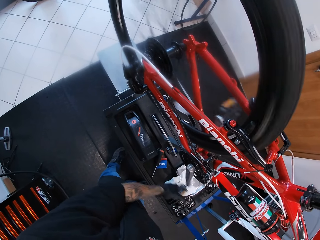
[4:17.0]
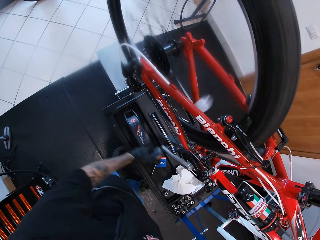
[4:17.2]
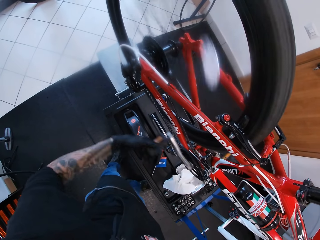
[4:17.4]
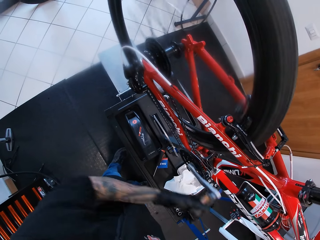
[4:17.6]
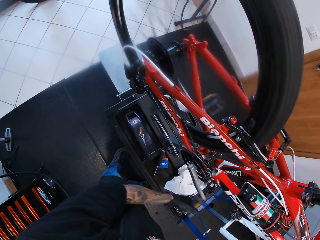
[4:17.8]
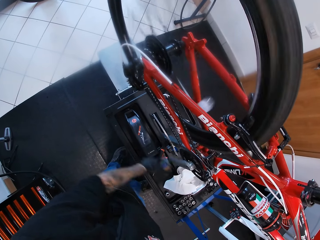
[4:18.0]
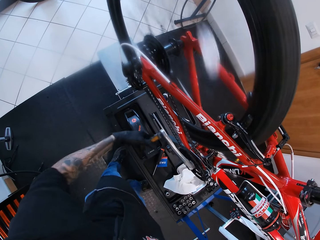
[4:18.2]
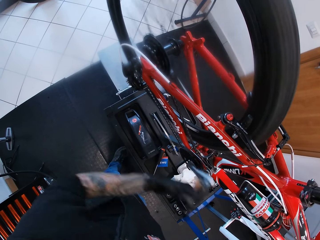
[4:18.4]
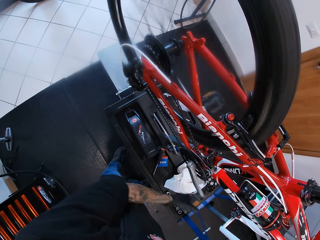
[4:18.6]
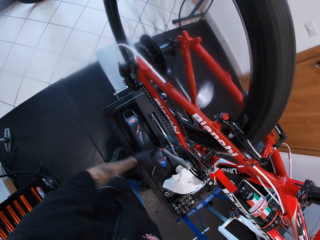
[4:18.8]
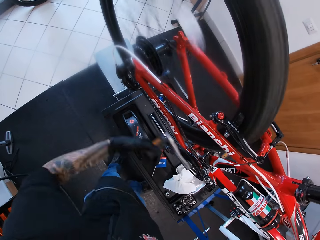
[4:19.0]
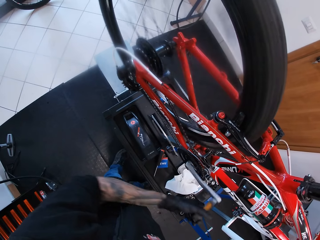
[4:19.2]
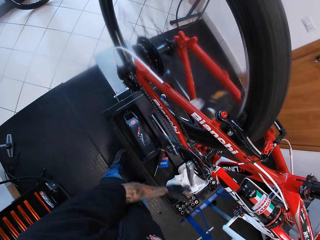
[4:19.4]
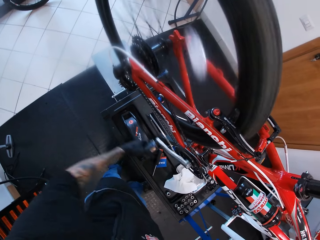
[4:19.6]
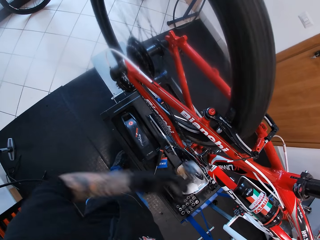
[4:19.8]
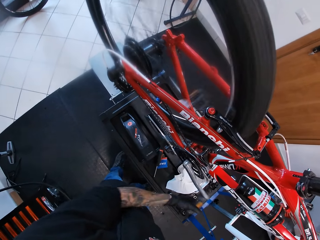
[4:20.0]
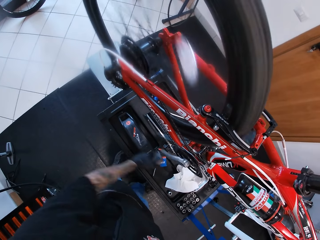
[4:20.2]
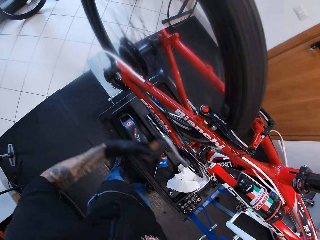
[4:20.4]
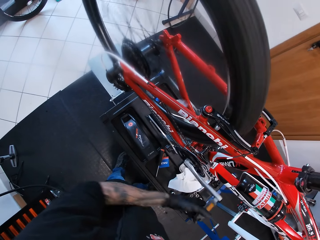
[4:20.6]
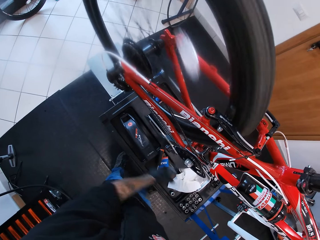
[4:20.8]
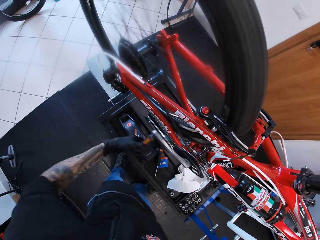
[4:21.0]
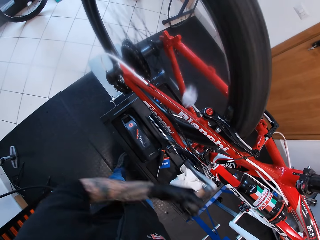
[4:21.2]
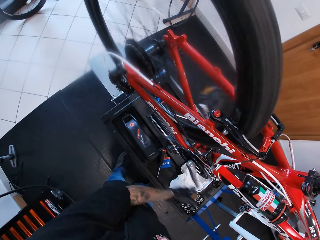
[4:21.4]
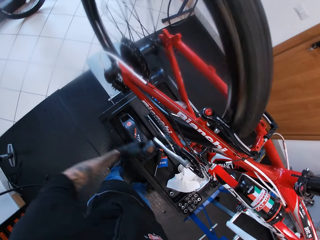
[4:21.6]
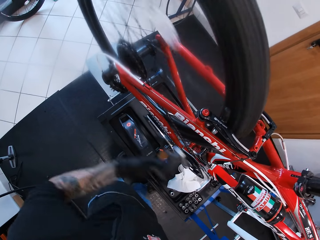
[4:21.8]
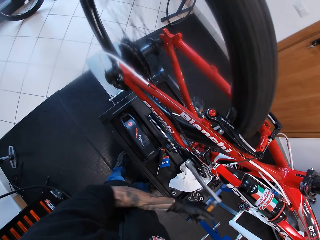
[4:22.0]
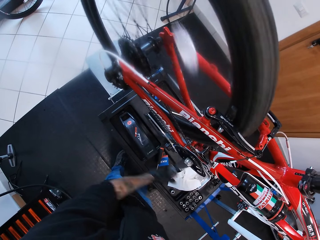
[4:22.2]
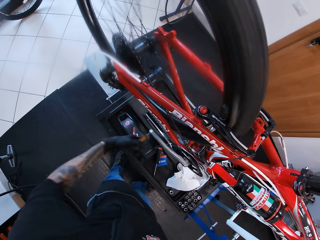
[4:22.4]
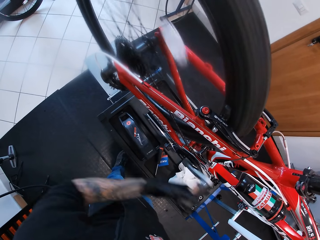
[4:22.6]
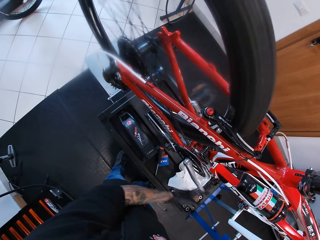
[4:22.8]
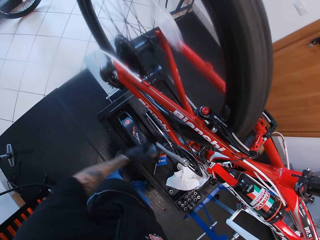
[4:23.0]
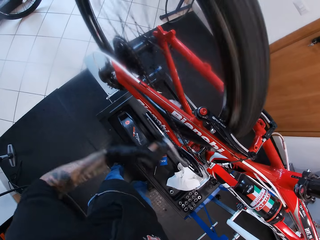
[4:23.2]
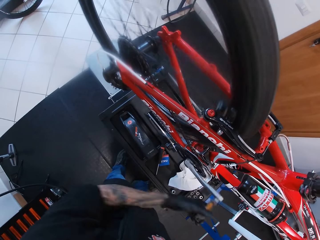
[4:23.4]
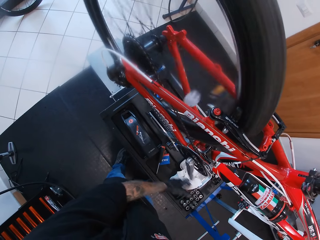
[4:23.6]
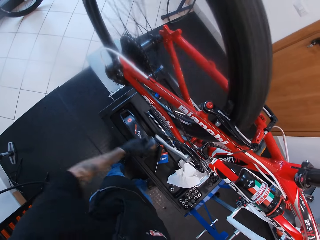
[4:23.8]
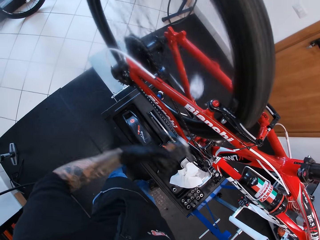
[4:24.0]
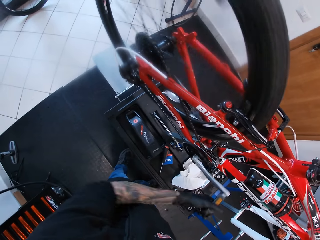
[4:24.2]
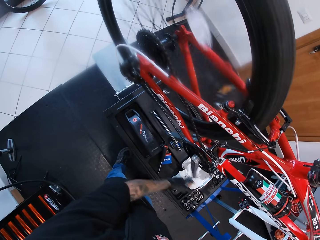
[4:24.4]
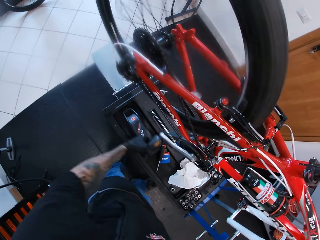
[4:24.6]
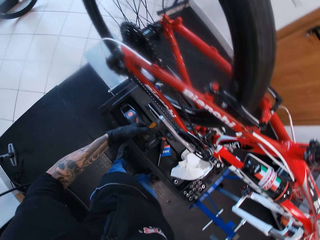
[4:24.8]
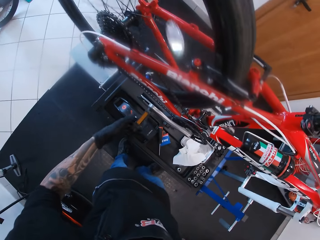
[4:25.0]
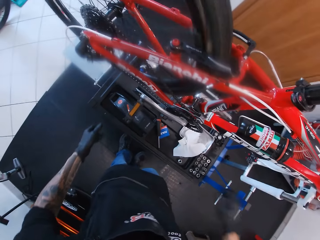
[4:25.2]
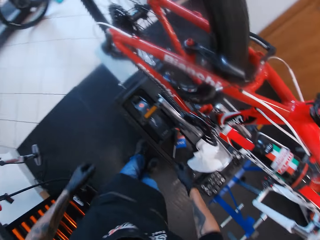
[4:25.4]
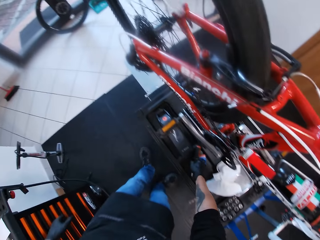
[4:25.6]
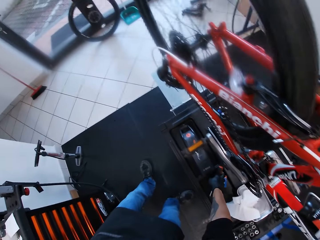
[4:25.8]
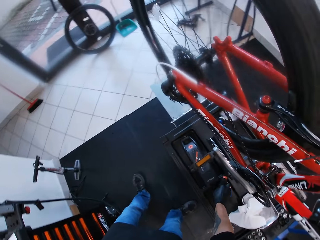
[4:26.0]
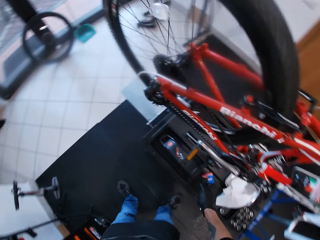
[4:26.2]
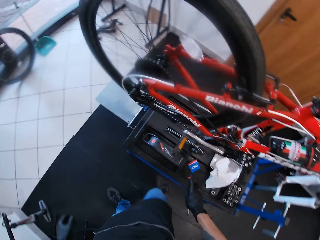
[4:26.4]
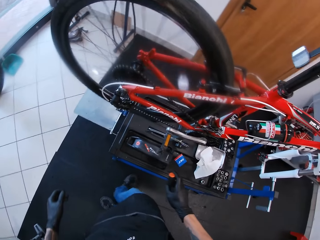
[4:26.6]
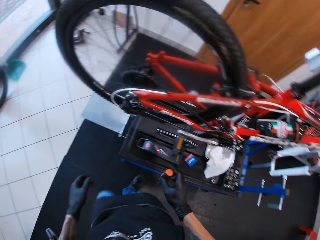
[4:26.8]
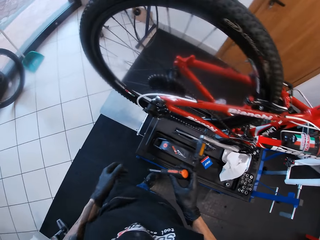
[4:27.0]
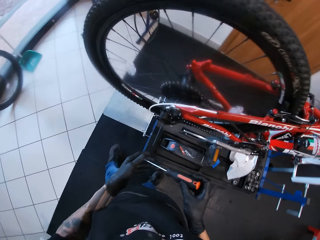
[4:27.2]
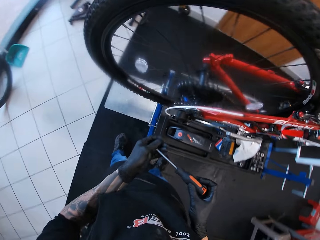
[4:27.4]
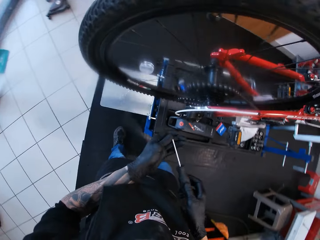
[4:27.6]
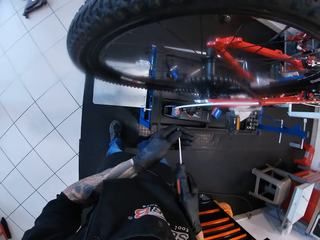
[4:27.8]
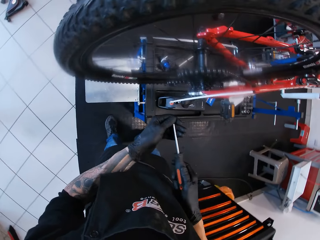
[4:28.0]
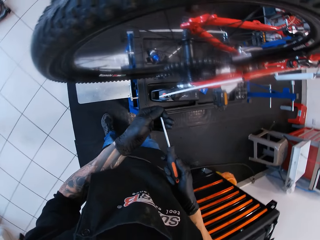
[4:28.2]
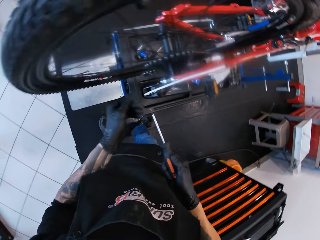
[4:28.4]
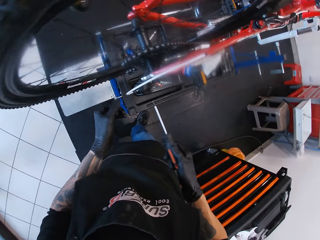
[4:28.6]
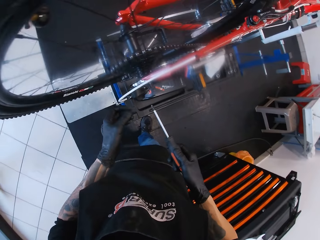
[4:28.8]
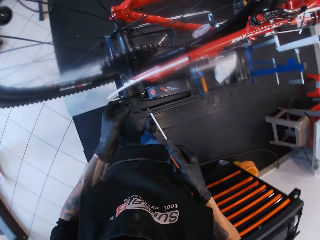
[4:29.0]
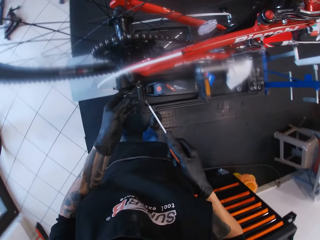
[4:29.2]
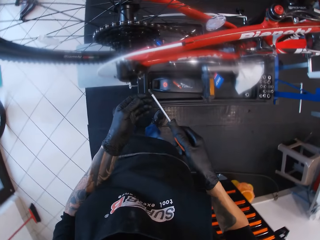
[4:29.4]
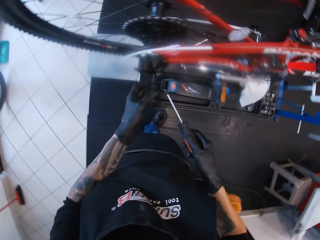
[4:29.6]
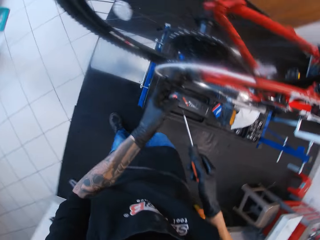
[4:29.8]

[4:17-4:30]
The camera wearer picks up the screwdriver from the bicycle stand. He looks at the bicycle.

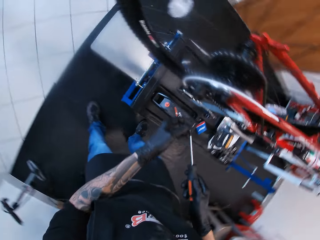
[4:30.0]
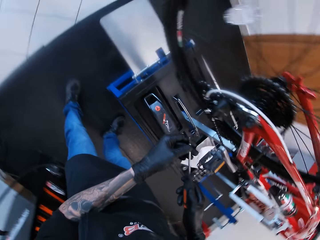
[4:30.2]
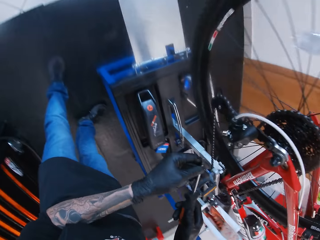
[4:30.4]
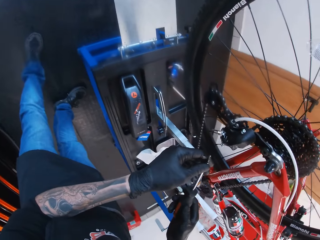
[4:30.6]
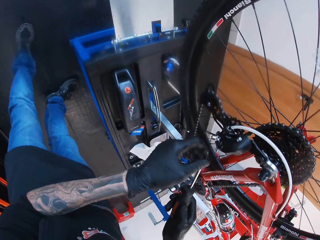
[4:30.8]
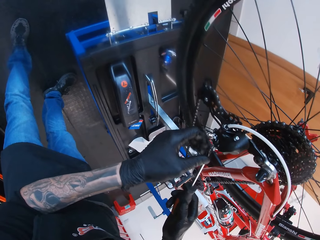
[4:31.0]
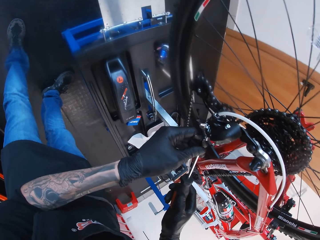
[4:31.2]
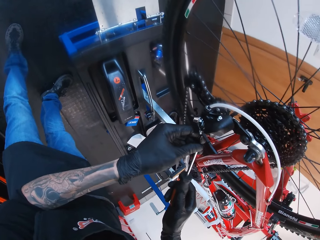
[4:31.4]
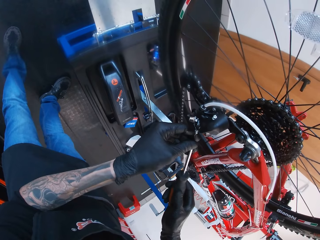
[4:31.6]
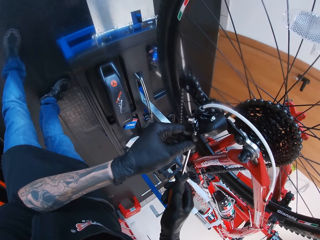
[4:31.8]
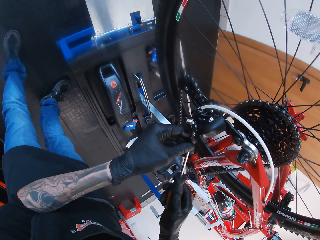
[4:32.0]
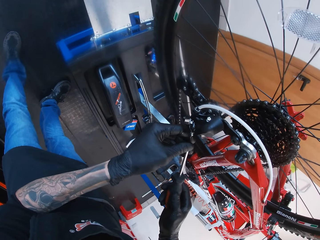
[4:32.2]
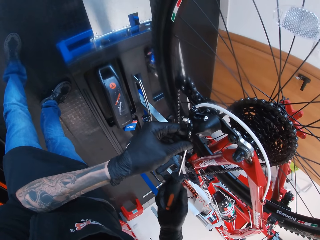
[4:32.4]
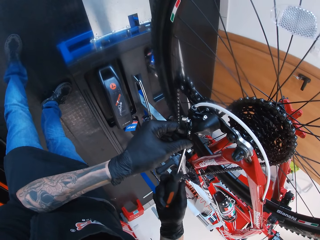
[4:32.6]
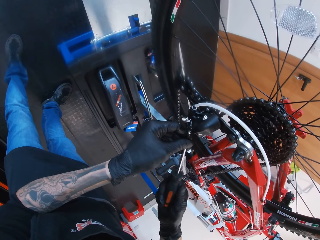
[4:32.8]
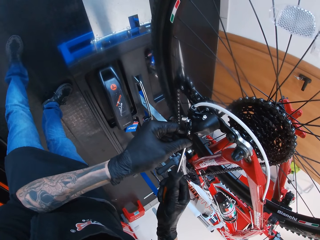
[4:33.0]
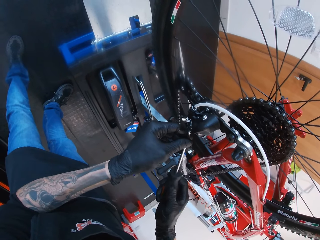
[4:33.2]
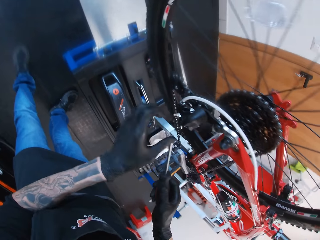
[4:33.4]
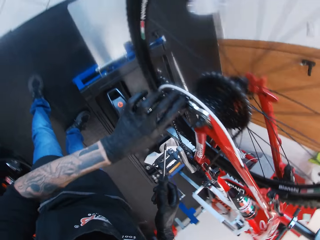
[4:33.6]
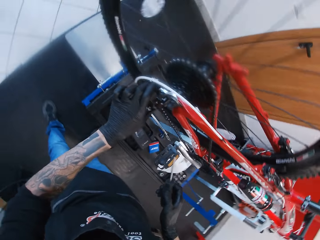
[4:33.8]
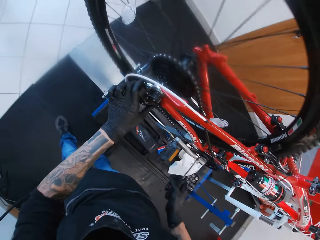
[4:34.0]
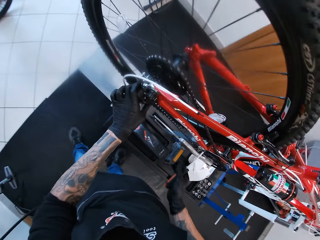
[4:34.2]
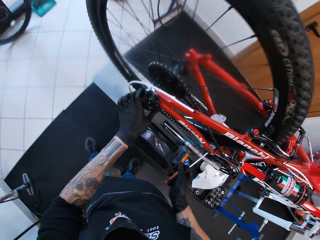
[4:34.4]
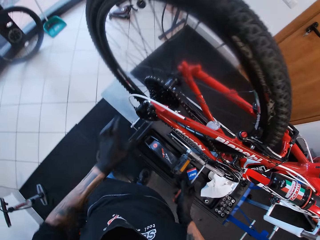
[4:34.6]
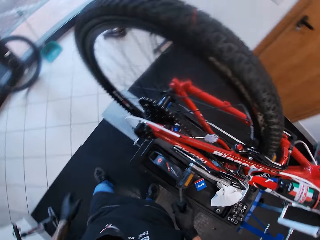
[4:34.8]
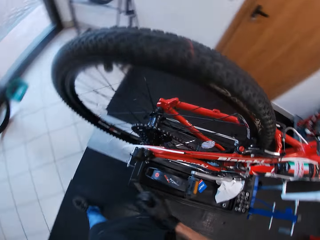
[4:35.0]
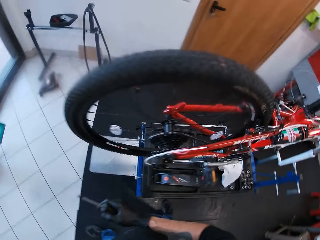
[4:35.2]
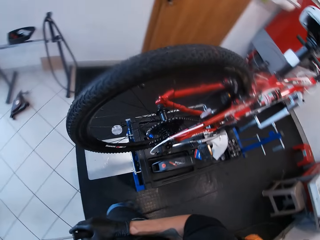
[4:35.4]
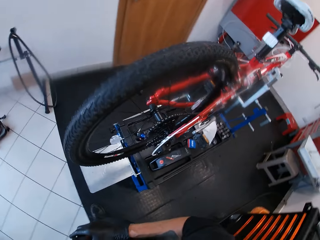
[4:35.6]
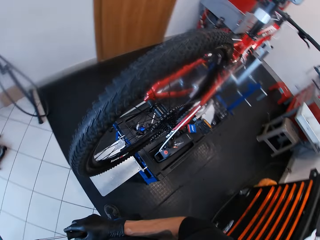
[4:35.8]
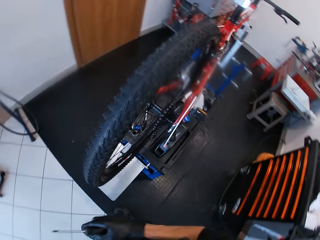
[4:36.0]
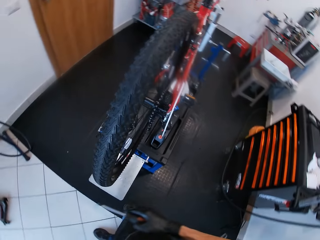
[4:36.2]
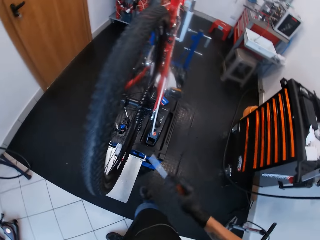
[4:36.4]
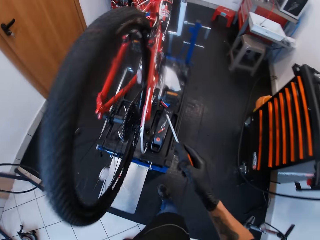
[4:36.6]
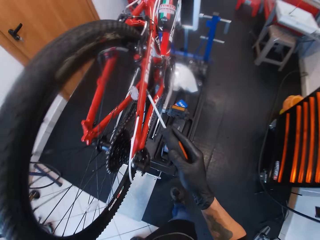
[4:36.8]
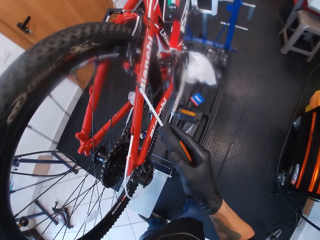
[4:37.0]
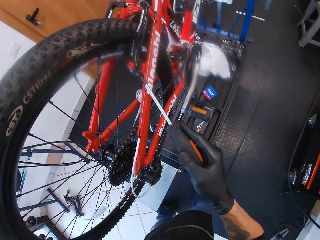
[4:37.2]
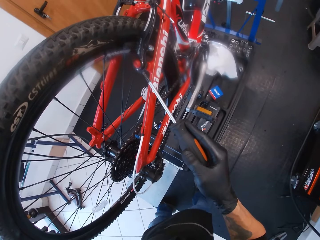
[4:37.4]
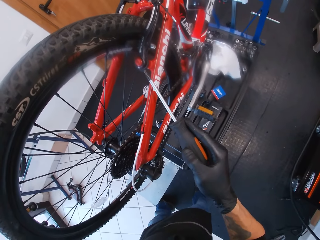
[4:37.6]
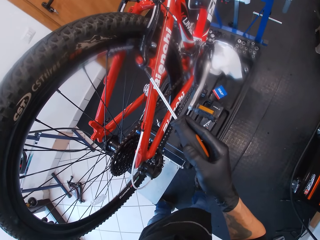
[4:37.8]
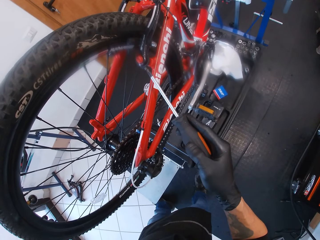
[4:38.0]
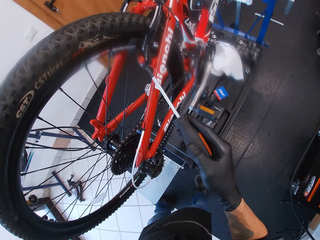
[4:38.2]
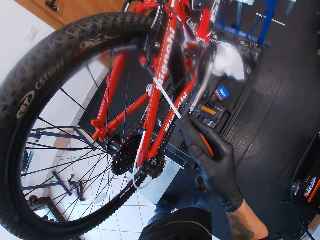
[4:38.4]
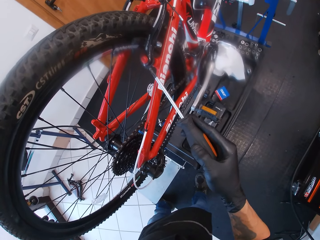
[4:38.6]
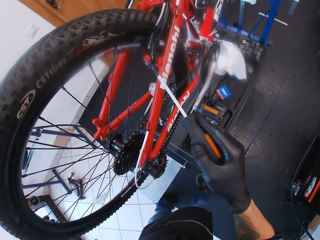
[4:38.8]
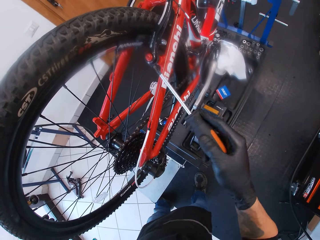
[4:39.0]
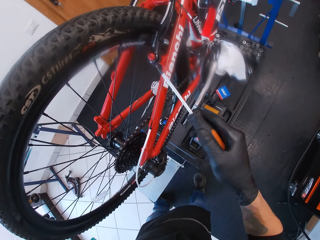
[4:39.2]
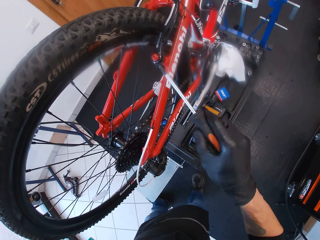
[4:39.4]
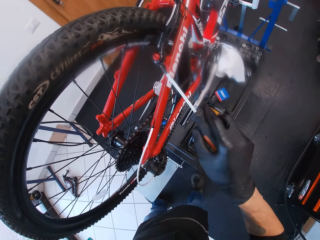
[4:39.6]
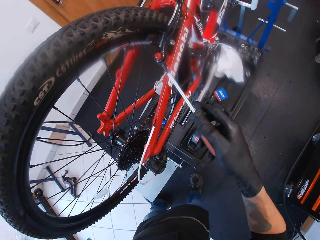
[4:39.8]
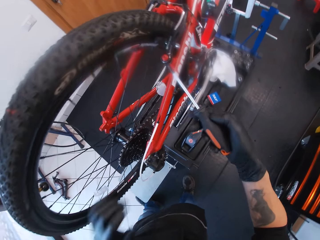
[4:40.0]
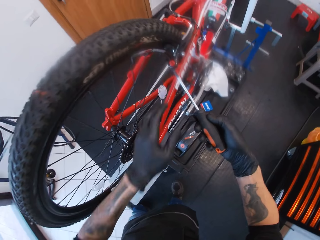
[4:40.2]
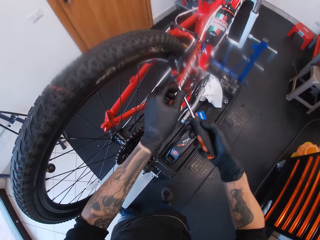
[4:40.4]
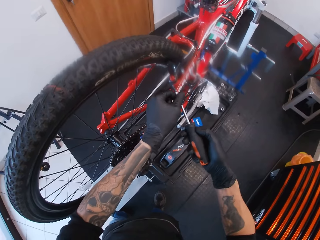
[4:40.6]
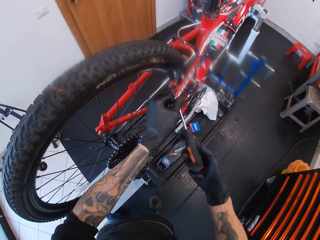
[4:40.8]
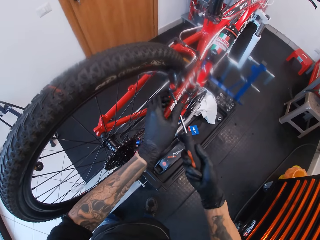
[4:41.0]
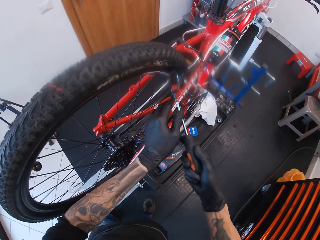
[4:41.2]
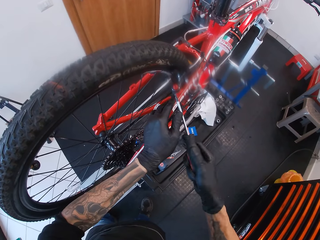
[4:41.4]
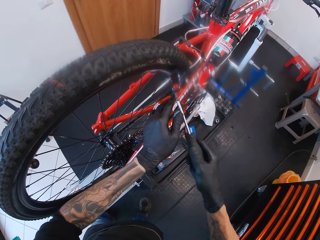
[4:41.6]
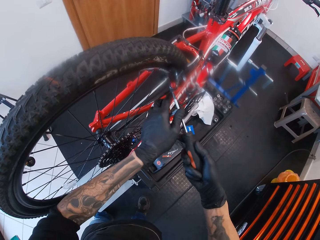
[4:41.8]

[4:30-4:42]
The camera wearer adjusts the brake. He adjusts the derailleur pulley with a screwdriver in his right hand. He walks around the workshop. He adjusts the brake with the screwdriver in his right hand.
